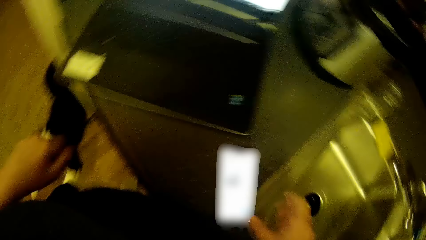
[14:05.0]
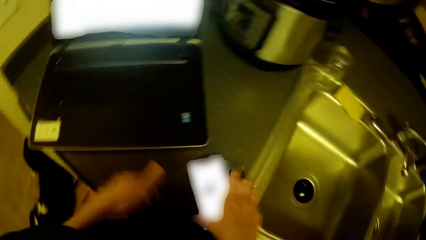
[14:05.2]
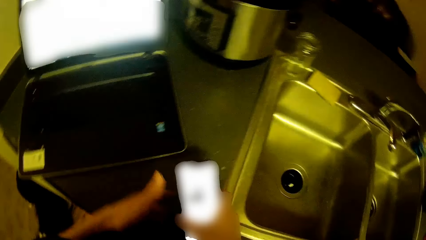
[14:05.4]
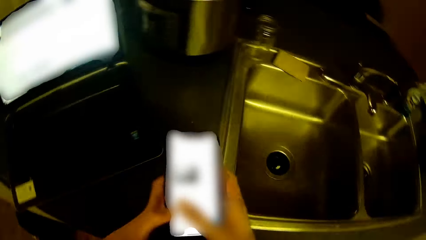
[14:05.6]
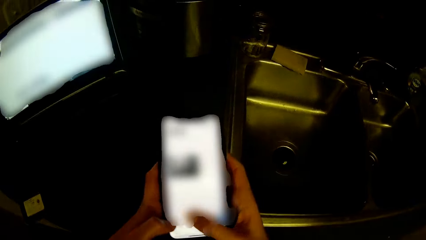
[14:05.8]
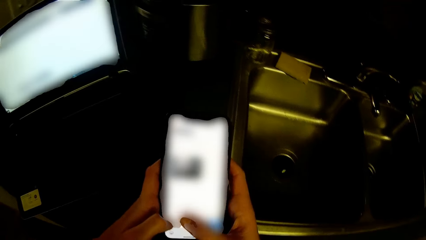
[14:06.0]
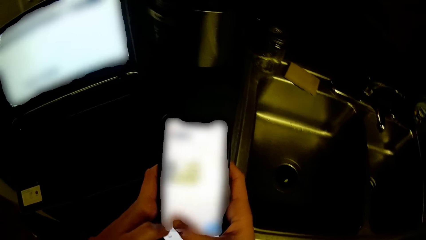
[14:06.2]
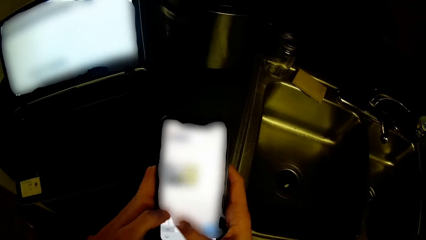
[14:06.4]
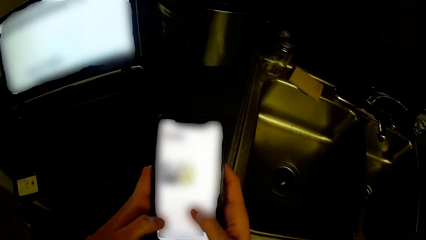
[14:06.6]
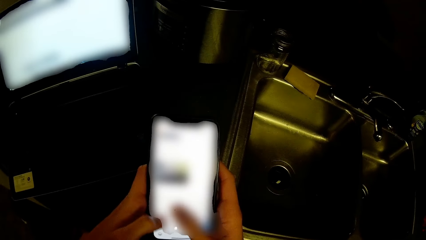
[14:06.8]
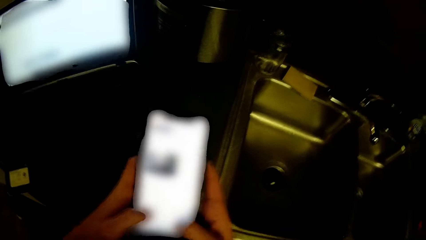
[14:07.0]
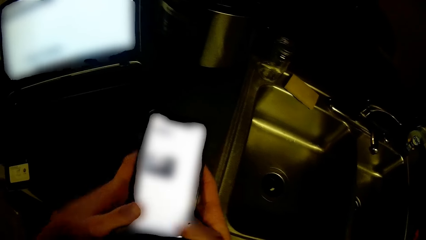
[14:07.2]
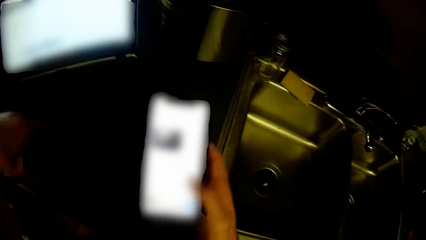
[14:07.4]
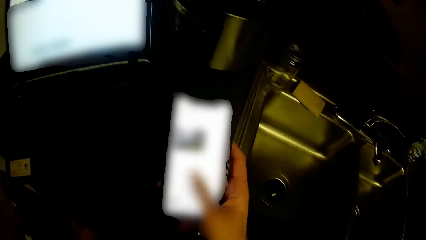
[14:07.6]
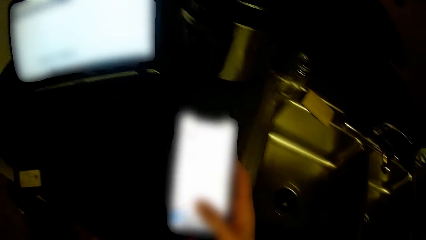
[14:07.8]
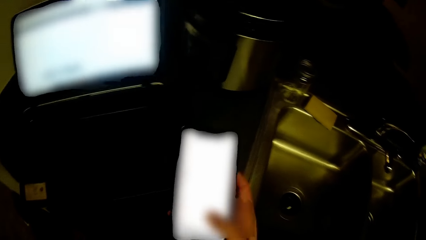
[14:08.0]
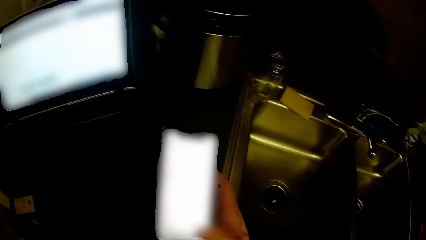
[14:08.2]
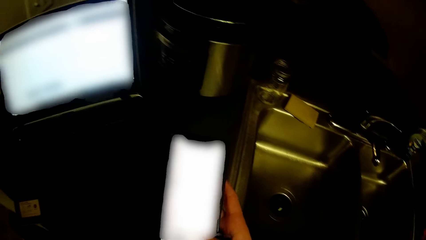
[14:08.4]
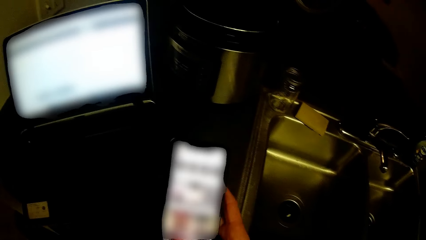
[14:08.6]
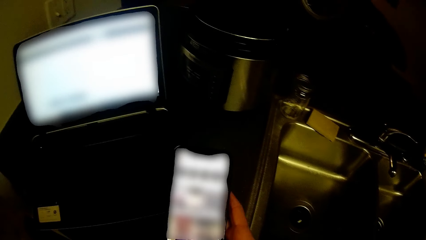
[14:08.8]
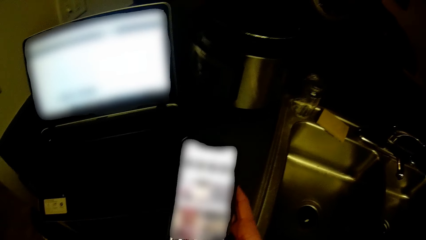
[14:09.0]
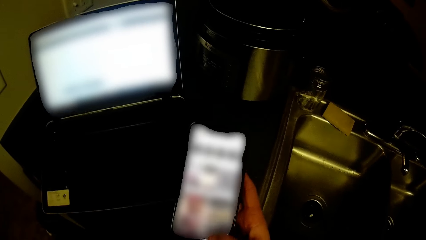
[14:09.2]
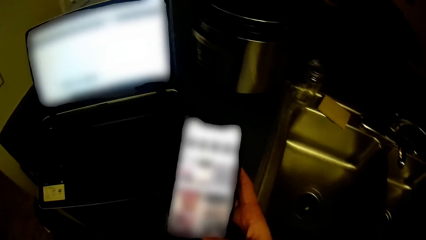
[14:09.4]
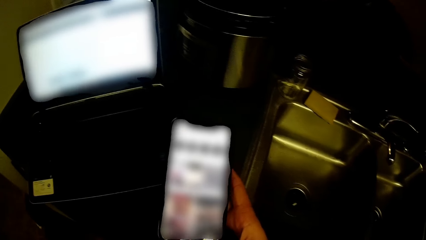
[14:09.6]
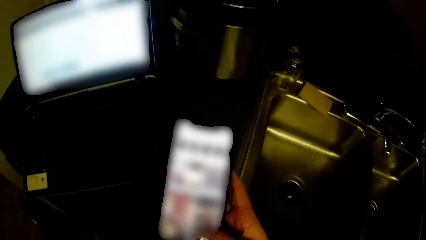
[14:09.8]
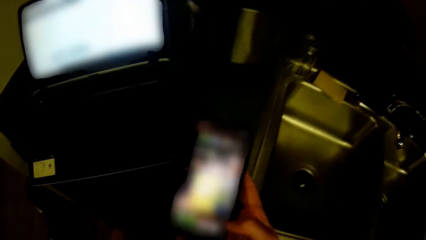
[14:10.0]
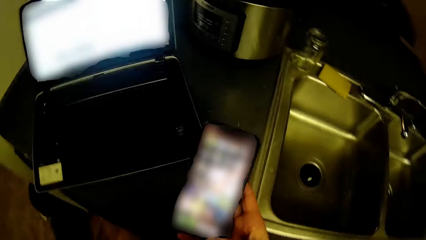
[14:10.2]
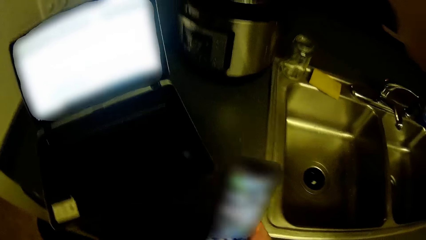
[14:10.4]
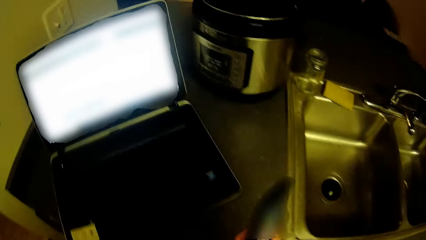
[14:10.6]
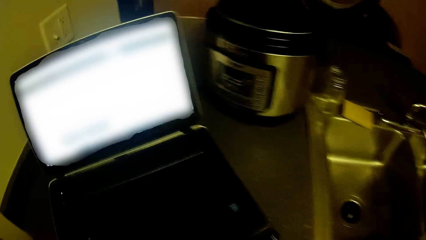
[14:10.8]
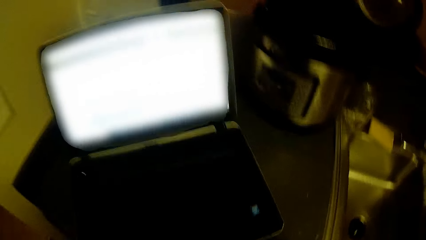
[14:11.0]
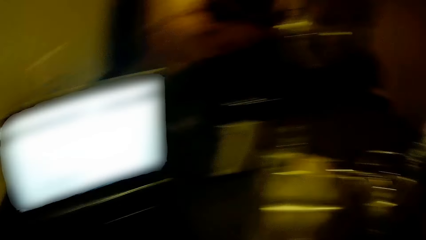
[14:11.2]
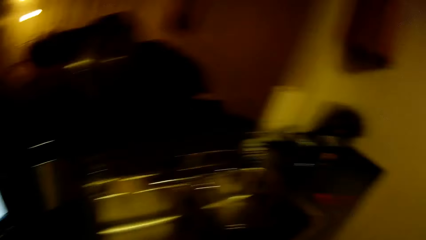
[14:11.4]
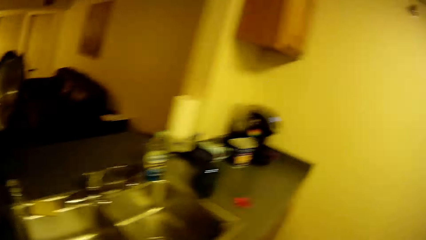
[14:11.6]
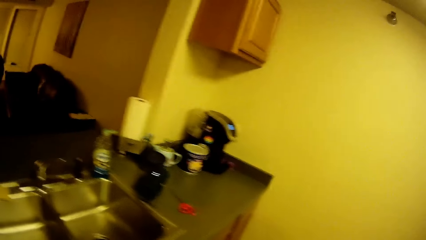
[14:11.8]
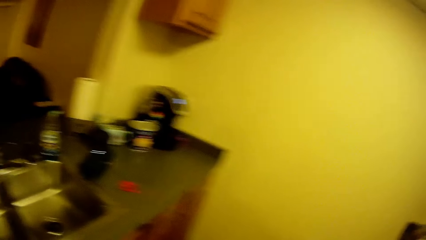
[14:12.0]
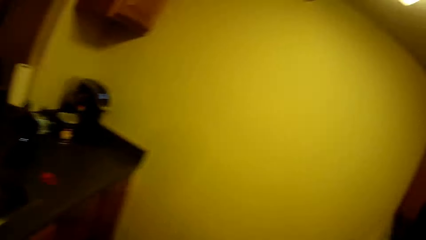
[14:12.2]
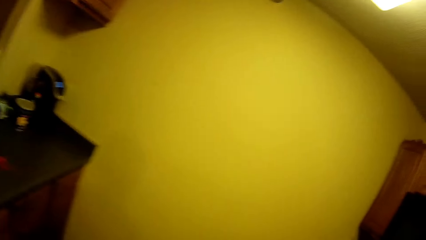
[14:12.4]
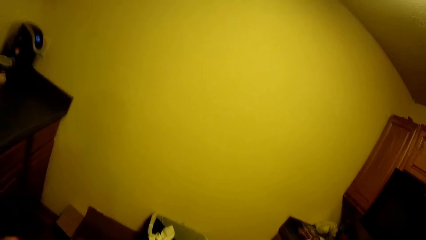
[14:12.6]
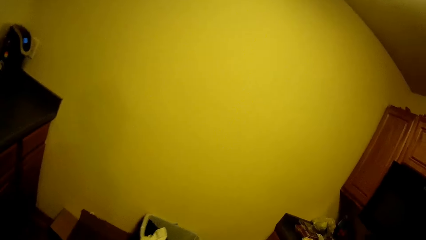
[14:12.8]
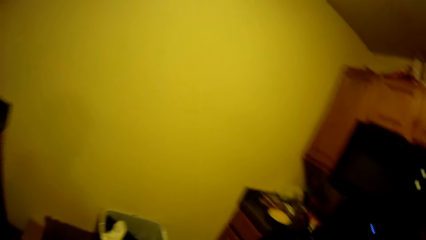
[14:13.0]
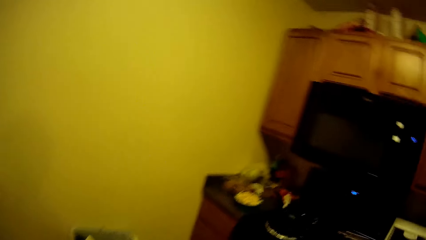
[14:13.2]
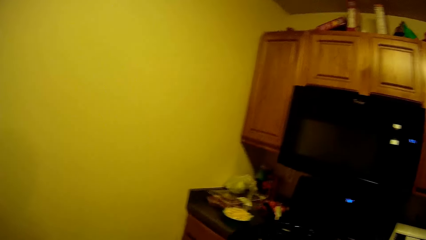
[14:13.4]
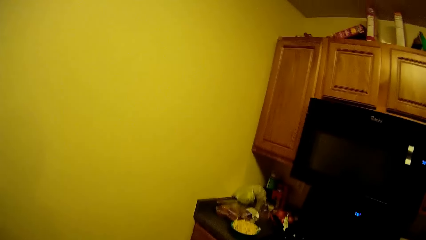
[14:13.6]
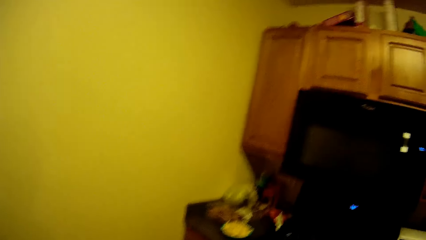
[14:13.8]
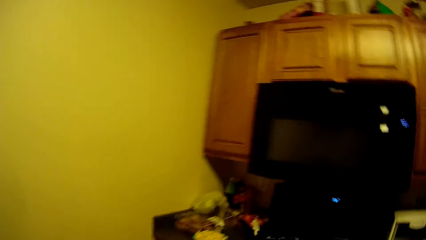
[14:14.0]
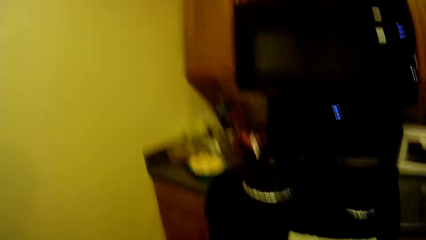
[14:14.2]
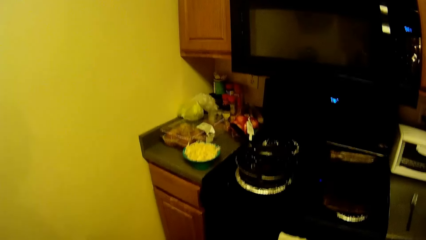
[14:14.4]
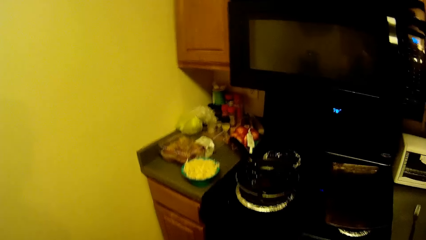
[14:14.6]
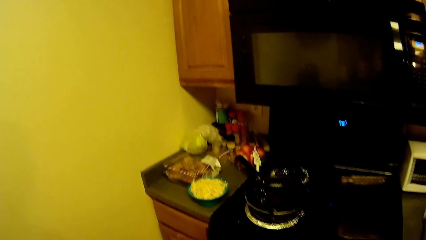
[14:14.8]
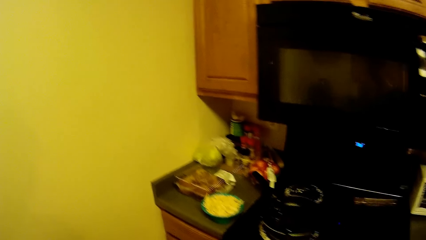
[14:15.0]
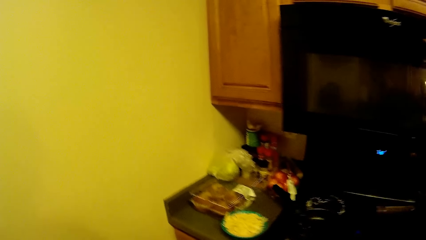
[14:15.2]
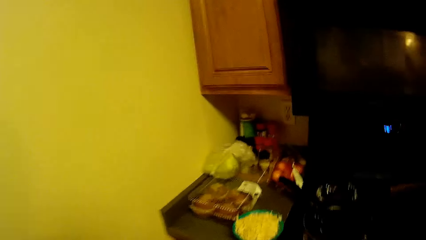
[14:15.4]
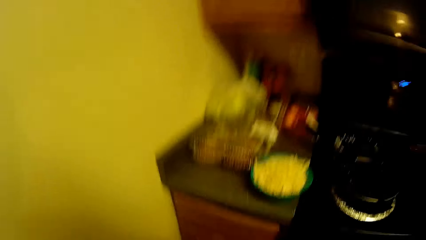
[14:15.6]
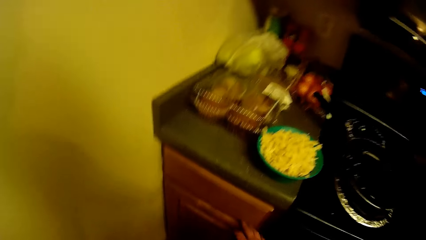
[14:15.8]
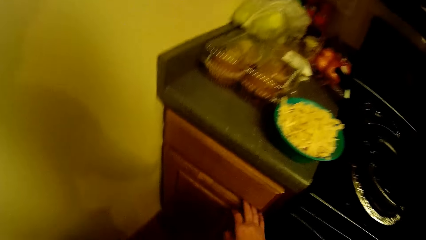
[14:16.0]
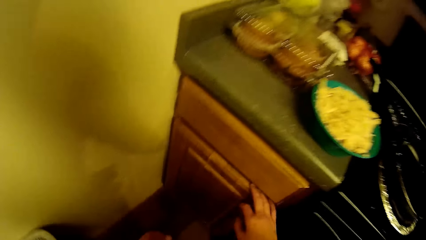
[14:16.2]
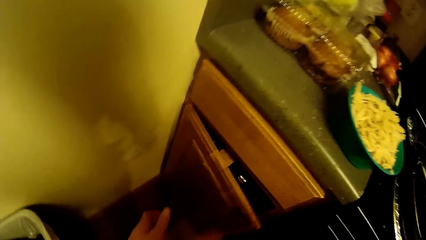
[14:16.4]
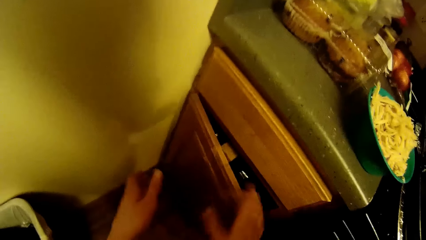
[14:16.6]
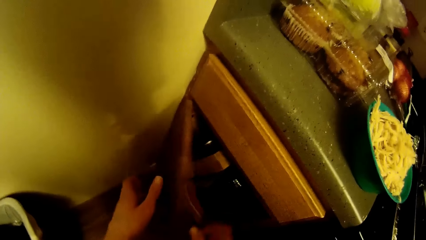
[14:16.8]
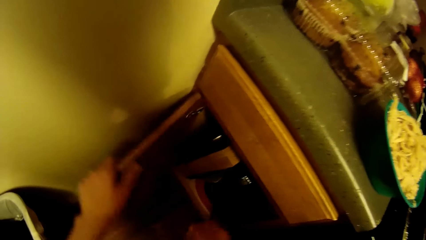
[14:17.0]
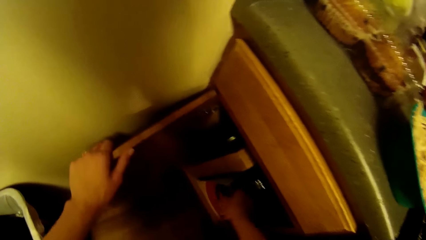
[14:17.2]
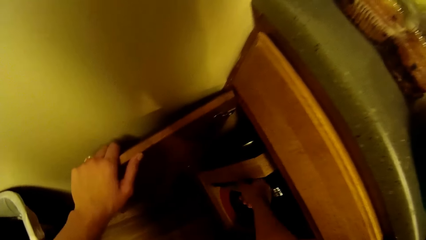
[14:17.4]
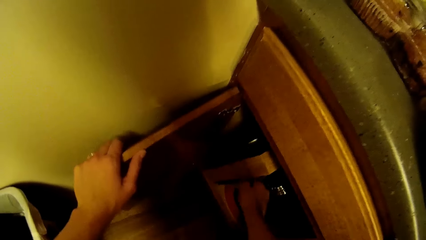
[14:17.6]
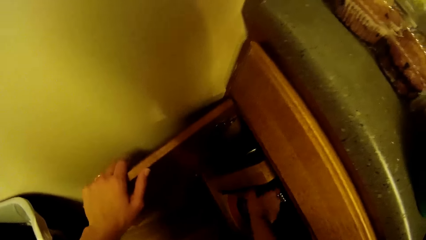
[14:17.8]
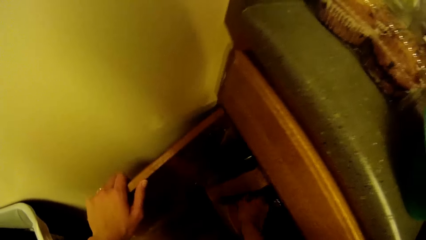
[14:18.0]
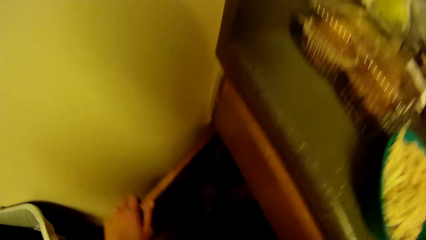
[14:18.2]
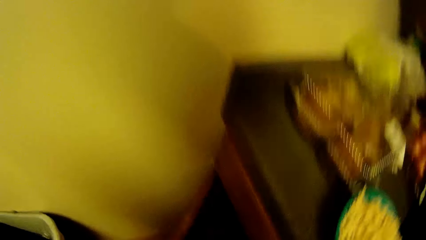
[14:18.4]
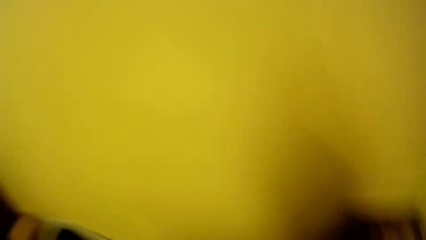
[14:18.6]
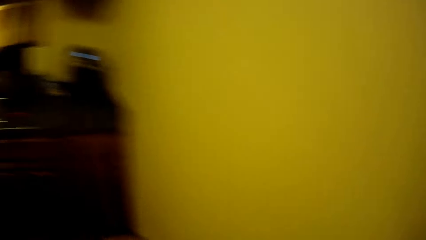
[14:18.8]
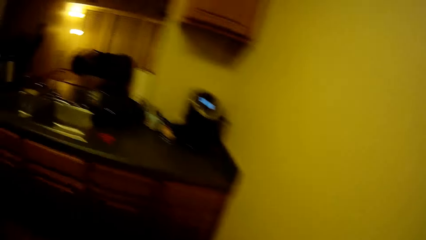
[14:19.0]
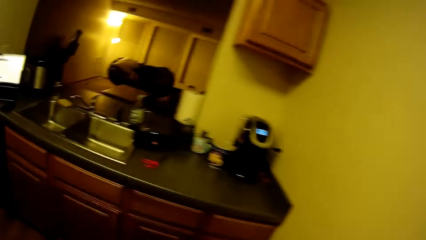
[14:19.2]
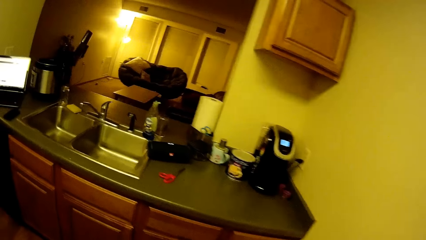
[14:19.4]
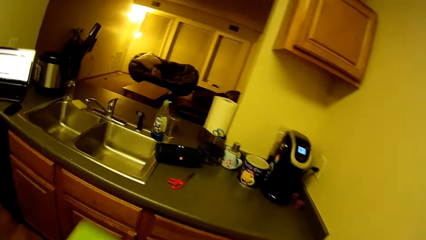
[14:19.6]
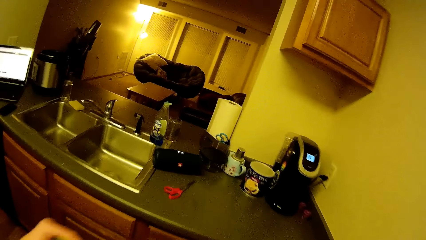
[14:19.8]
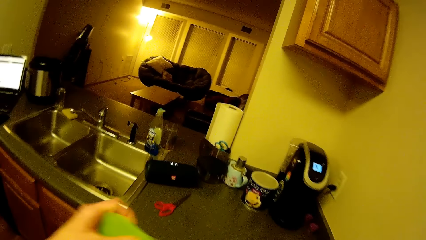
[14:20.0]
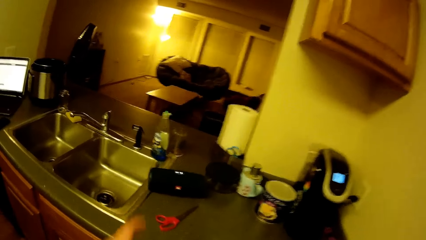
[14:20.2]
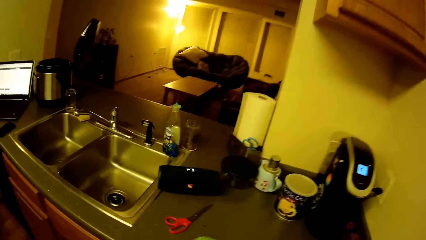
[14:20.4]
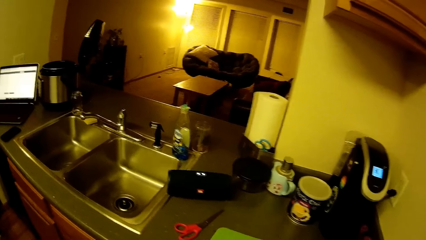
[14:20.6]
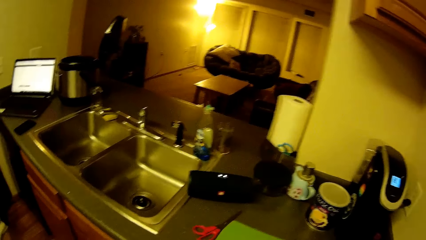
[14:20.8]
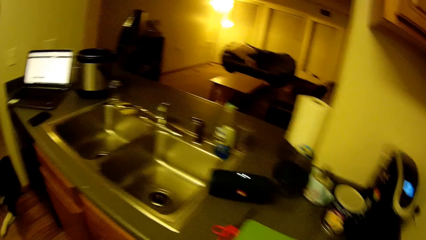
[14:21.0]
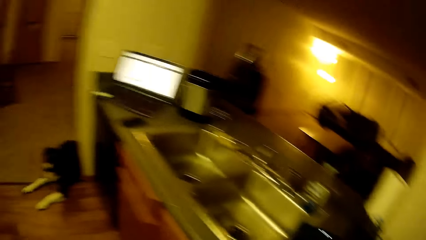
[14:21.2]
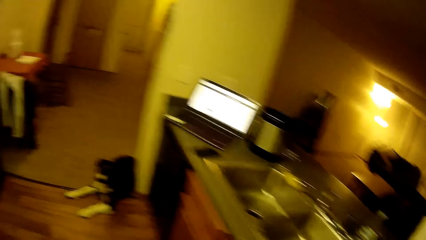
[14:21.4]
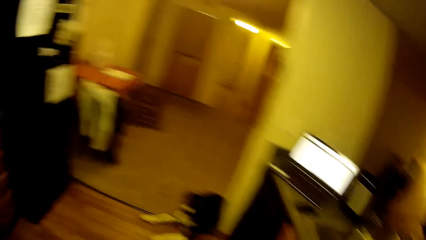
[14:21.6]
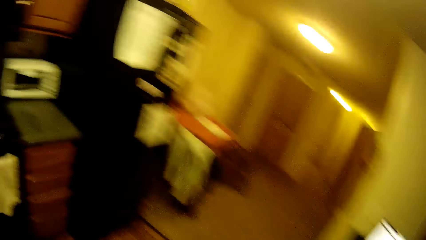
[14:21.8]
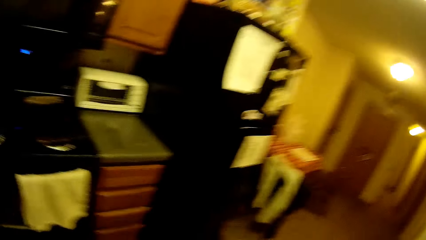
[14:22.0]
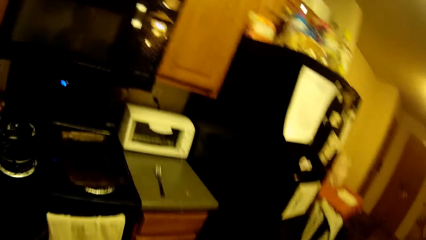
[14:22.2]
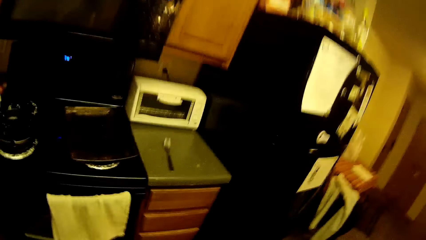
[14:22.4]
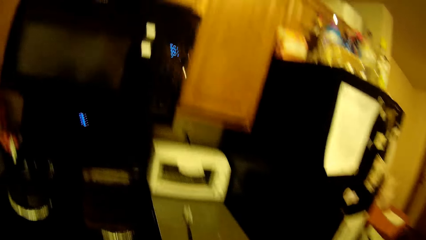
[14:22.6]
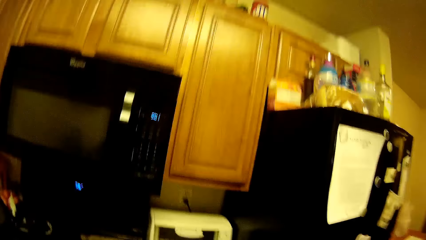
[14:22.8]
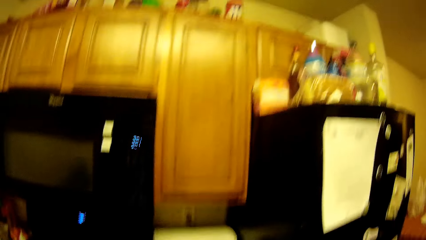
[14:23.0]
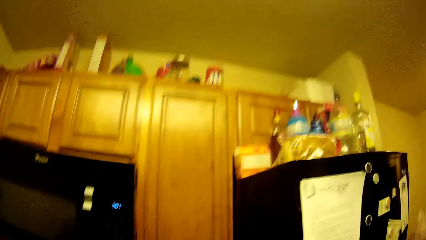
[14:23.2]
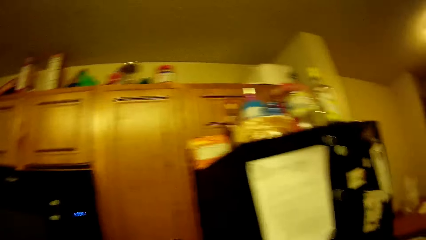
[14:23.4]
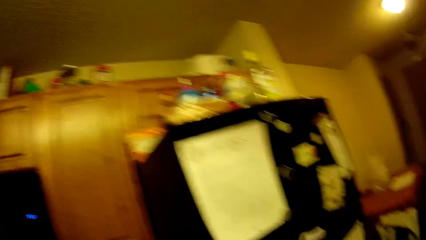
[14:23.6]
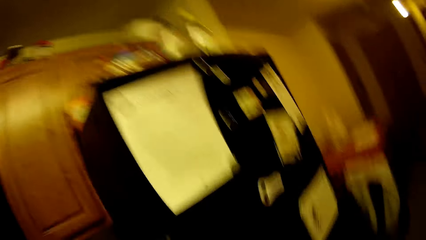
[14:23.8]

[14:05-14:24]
The camera wearer swings the left hand. He picks the phone from the kitchen slab with both hands and operates on the phone with both hands. He swings the left hand and touches his shirt with his left hand. He operates on the phone with his right hand. He puts the phone on the cabinet, turns the head right and walks in the kitchen. He swings the right hand and opens a kitchen cabinet with his right hand. He swings the right hand. He removes a tray or chopping board from the kitchen cabinet with his right hand. He turns the body left and turns the chopping board. He drops the tray on the kitchen slab with both hands. He turns the body left and walks in the kitchen.
